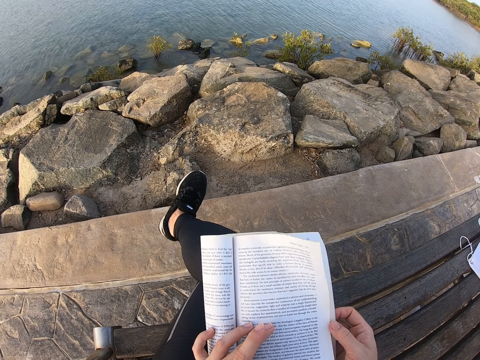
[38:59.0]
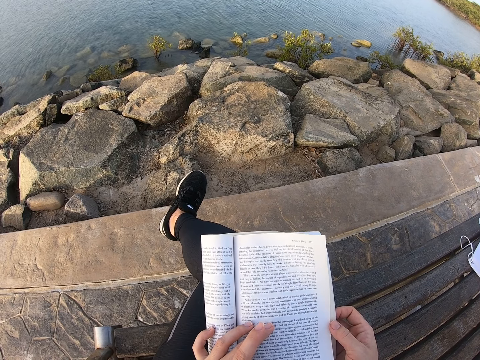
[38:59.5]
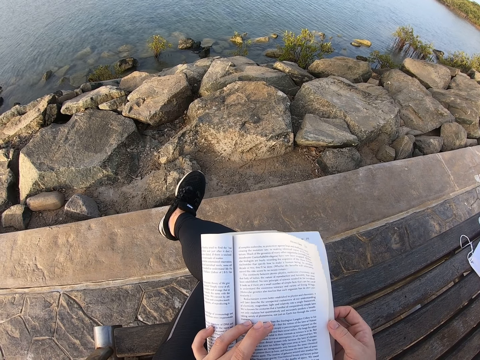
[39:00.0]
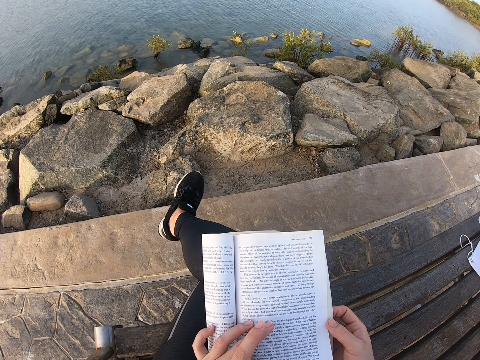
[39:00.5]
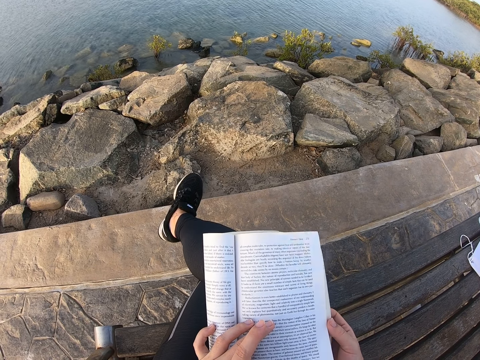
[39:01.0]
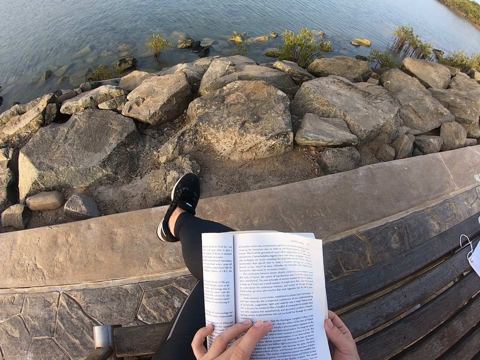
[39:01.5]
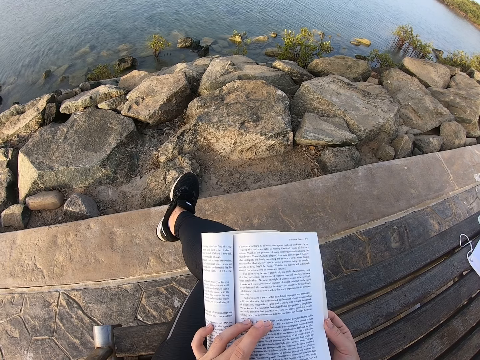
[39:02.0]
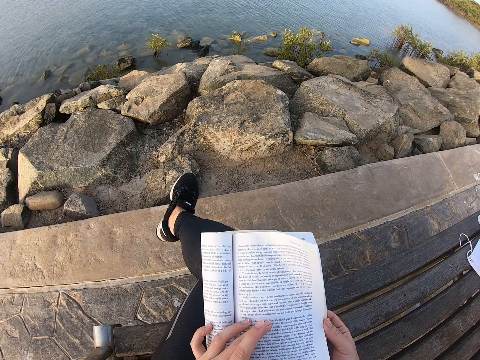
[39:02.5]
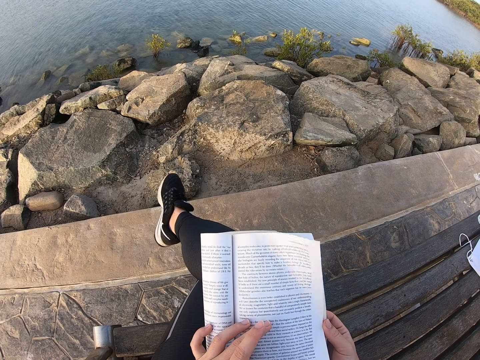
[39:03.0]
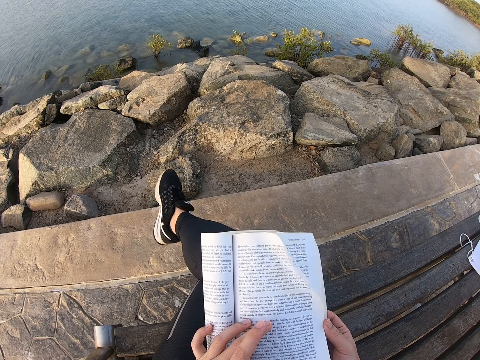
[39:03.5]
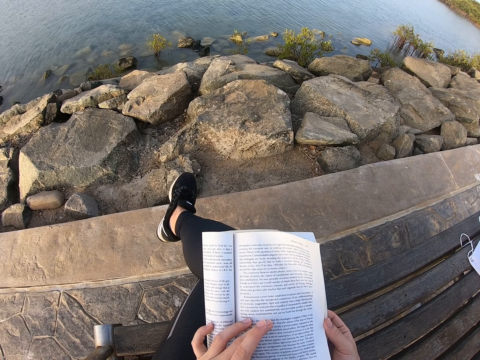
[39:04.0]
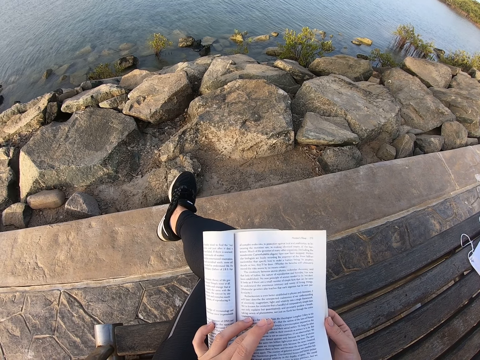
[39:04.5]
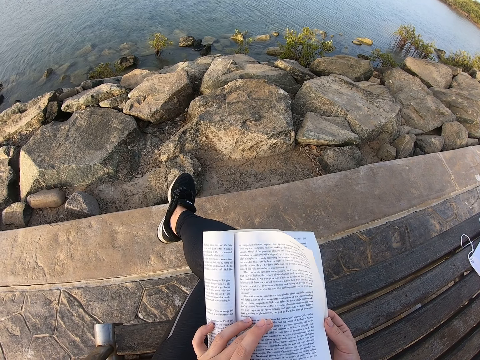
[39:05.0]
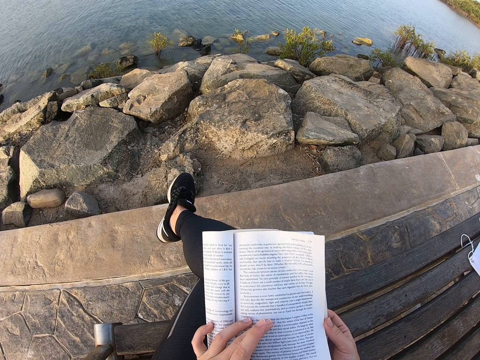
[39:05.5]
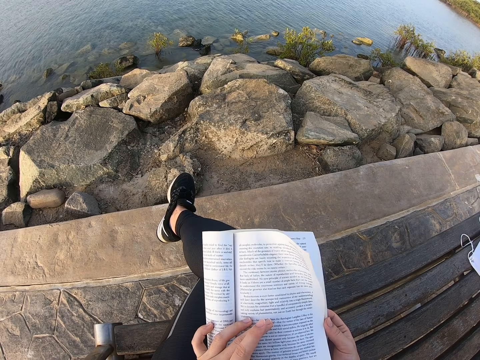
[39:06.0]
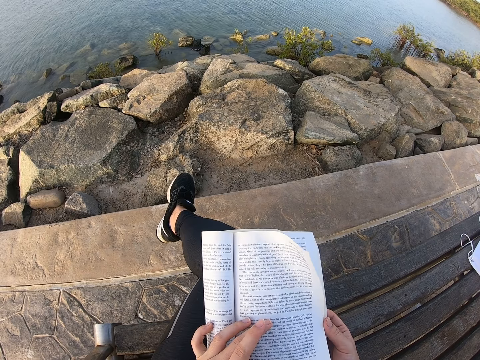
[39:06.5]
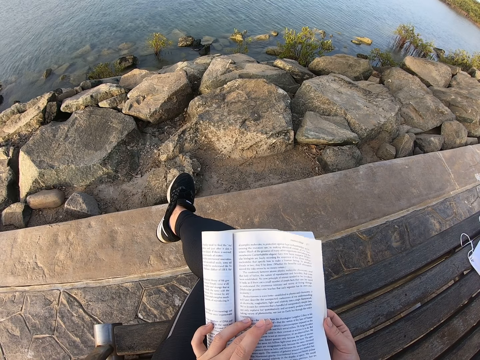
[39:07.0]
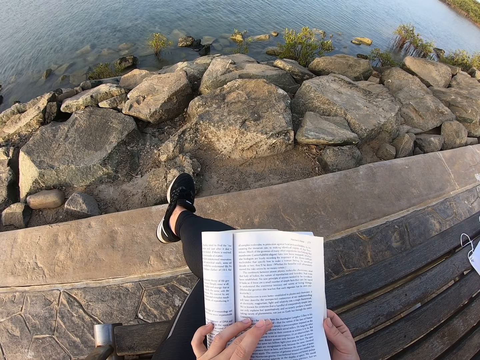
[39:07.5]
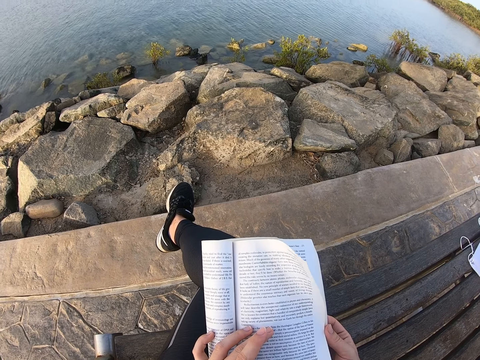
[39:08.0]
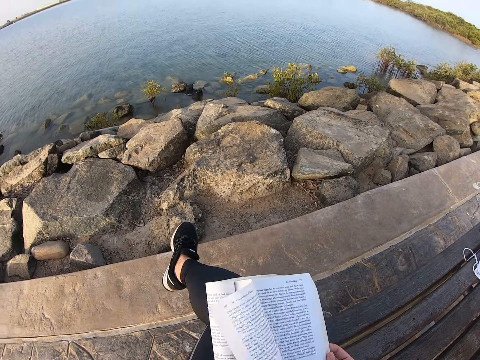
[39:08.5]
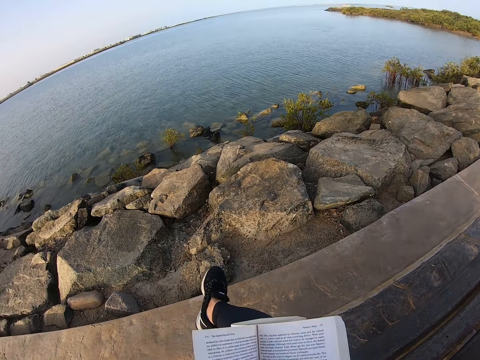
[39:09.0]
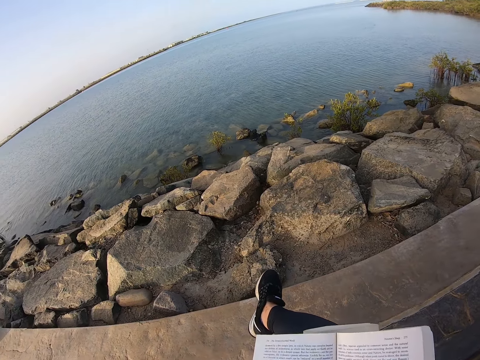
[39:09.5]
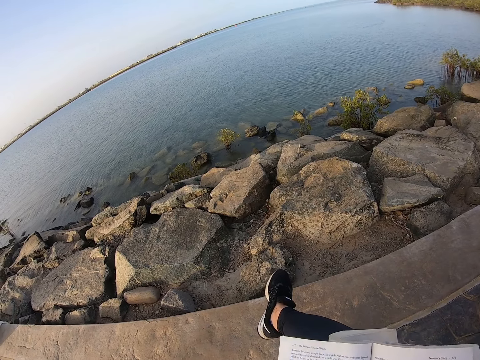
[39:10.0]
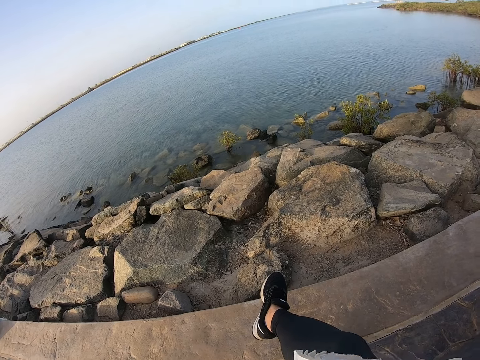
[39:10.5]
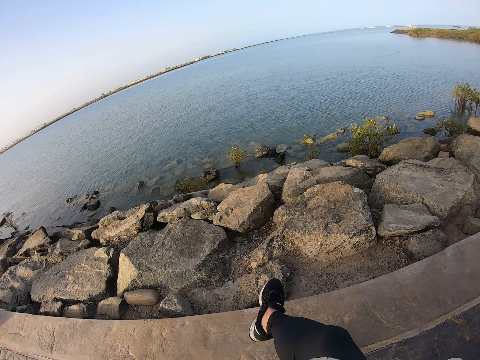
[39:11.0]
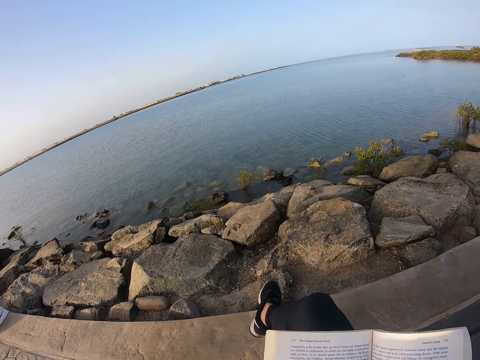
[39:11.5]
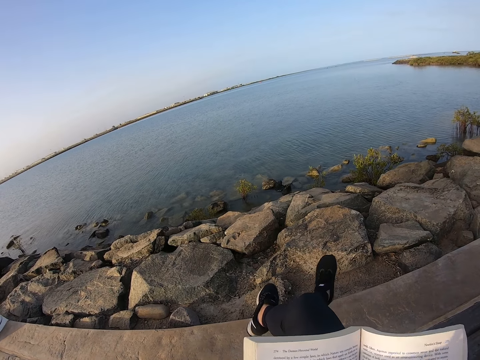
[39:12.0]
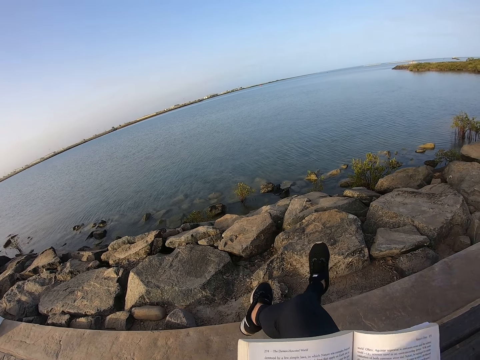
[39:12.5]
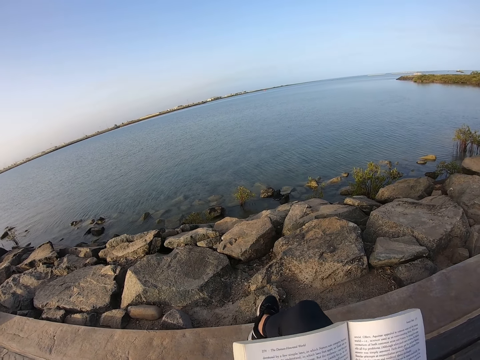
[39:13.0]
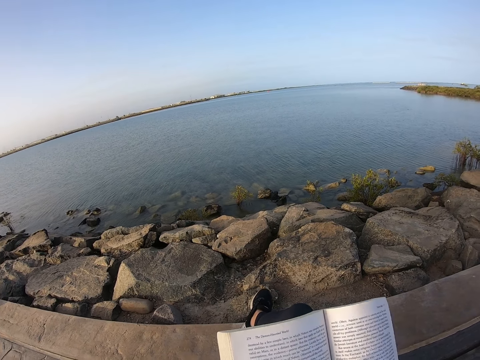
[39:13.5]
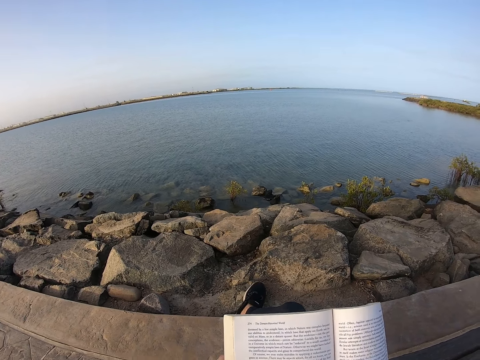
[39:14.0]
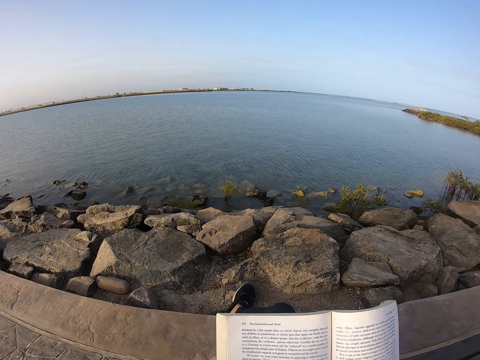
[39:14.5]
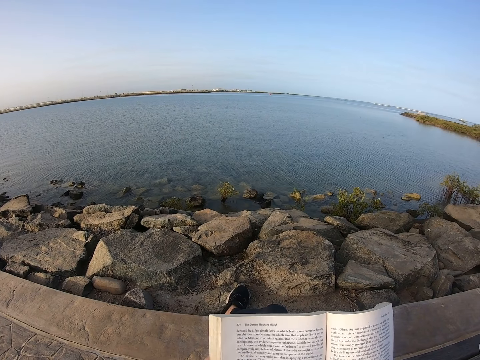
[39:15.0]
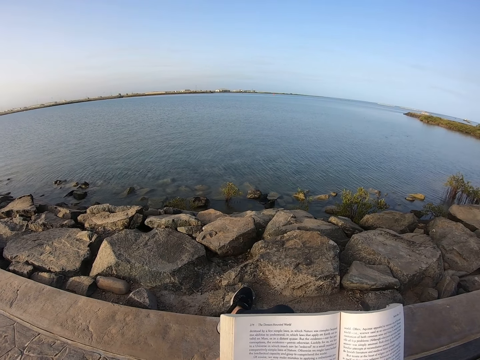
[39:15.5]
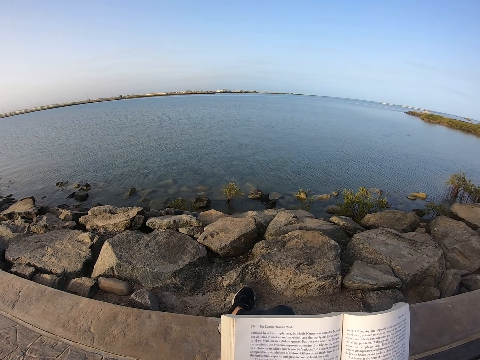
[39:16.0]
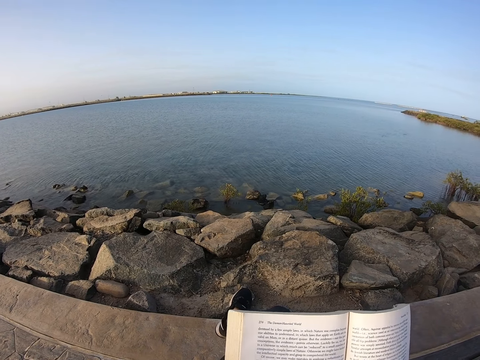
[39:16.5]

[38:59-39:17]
The camera wearer looks around. They turn a page on the book. They lean back. They move a foot. They read the book.

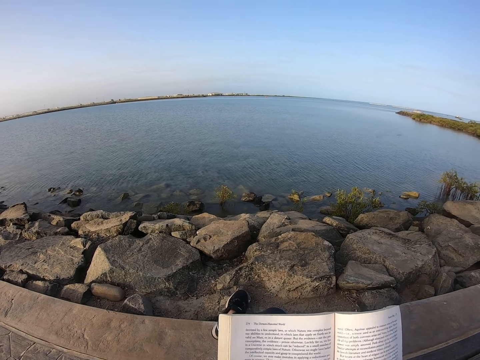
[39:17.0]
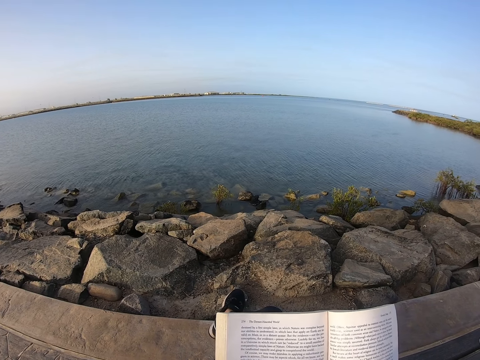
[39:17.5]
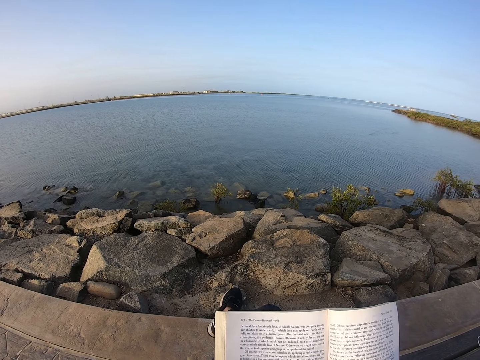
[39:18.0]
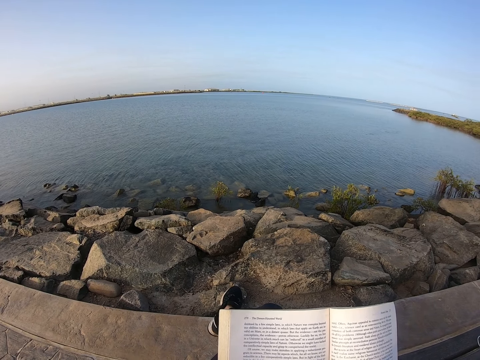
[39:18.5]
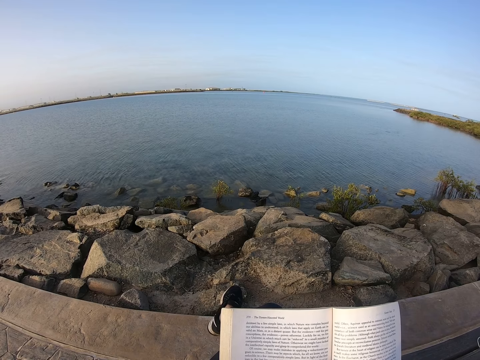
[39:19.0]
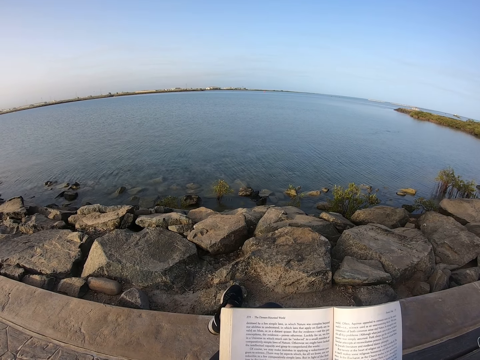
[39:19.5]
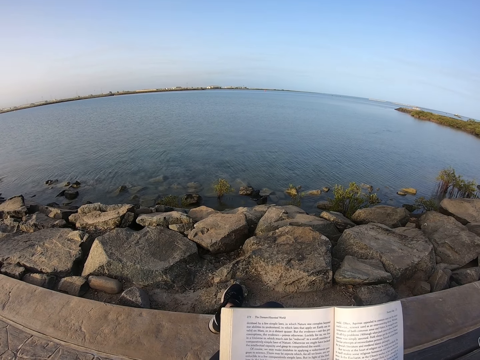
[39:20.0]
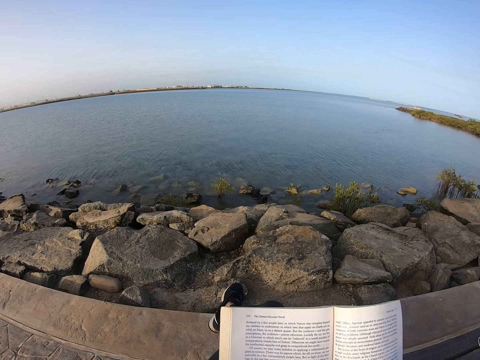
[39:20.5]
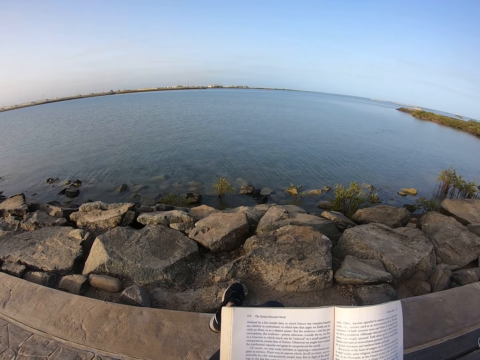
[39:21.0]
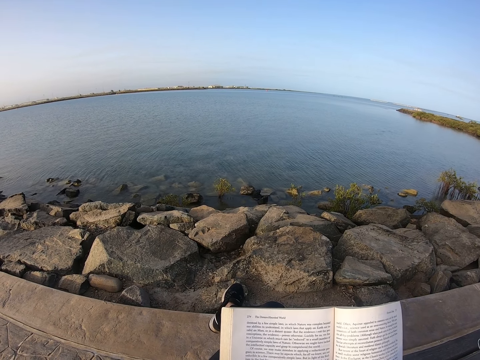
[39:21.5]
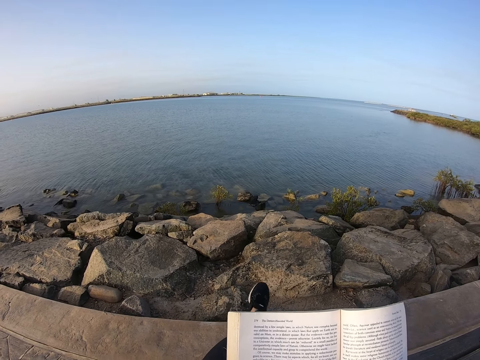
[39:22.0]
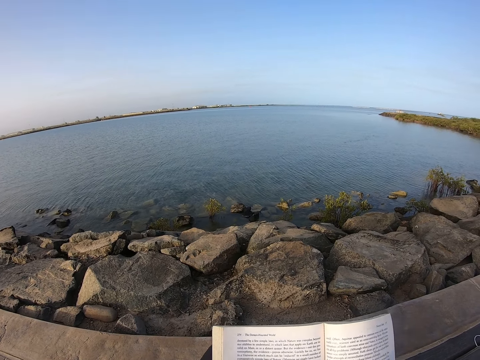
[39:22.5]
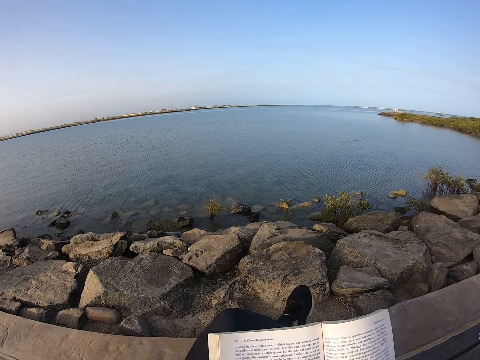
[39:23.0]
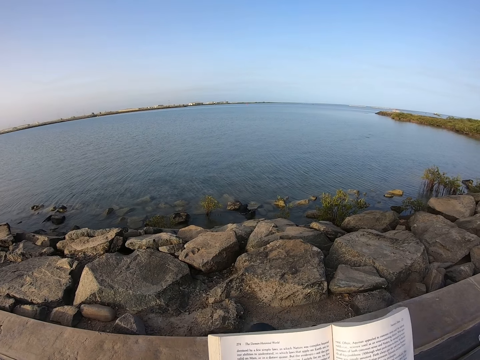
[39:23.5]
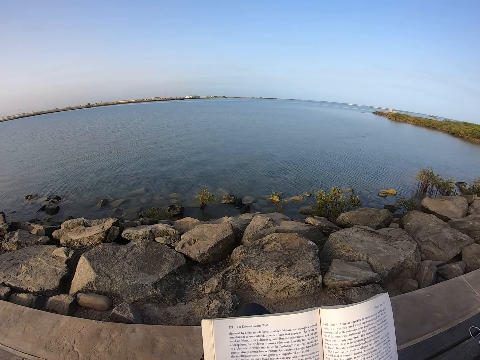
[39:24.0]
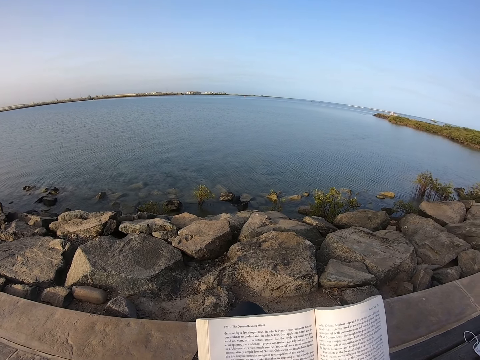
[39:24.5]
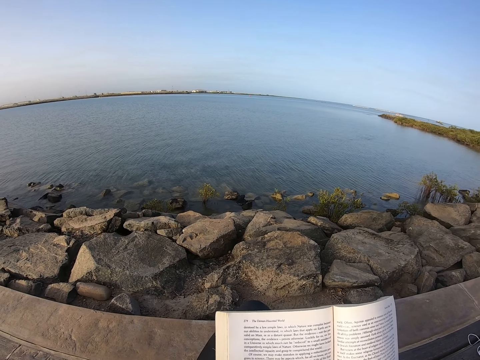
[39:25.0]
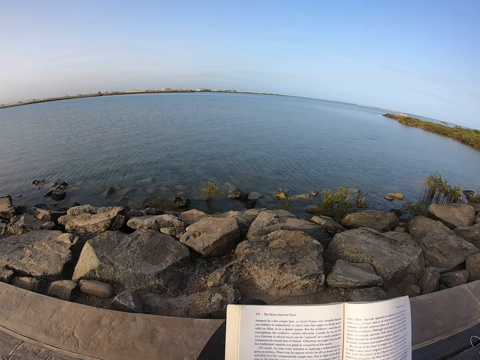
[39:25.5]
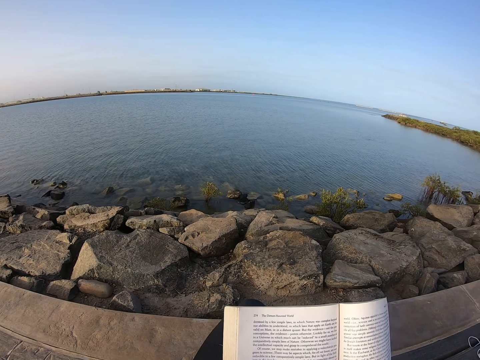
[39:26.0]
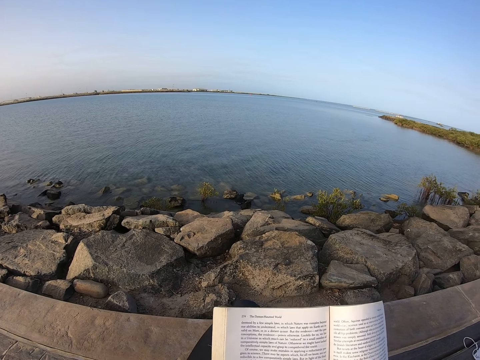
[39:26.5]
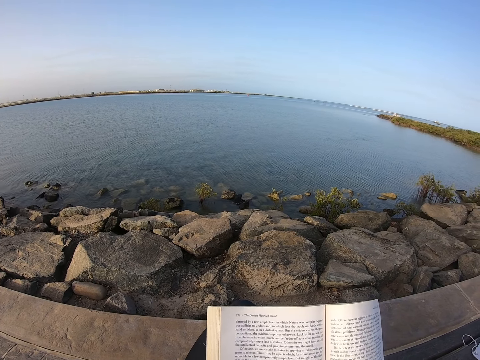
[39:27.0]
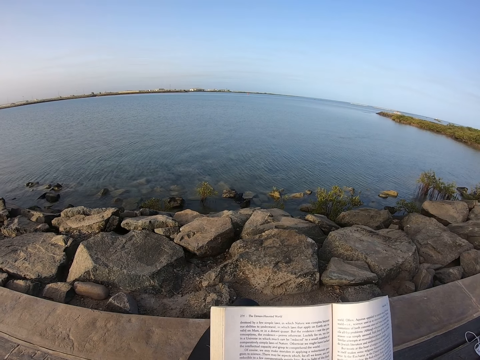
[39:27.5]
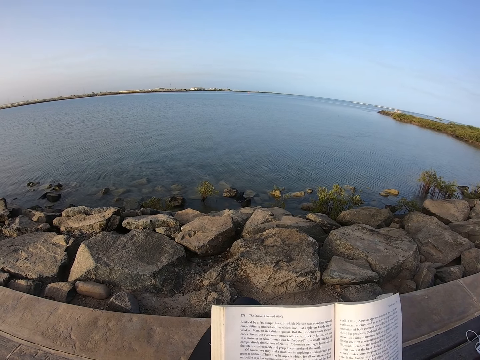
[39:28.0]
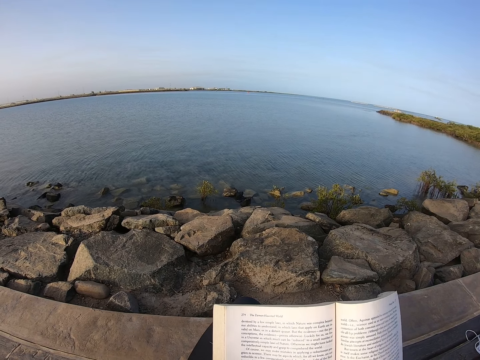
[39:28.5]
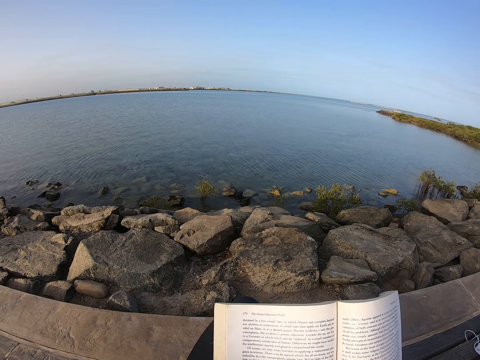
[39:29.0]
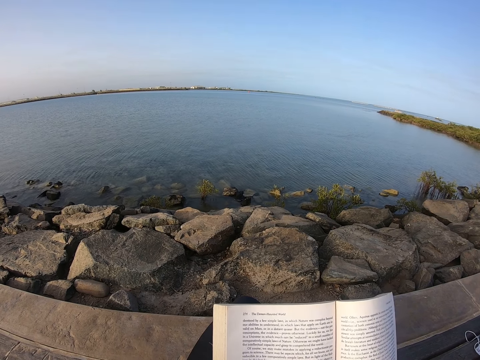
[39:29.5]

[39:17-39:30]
The camera wearer moves the legs. She folds her legs. She reads the book.
